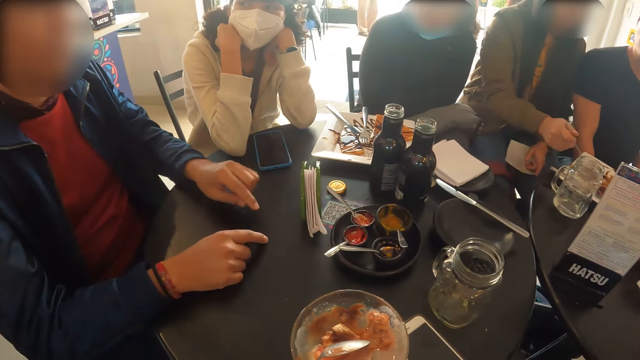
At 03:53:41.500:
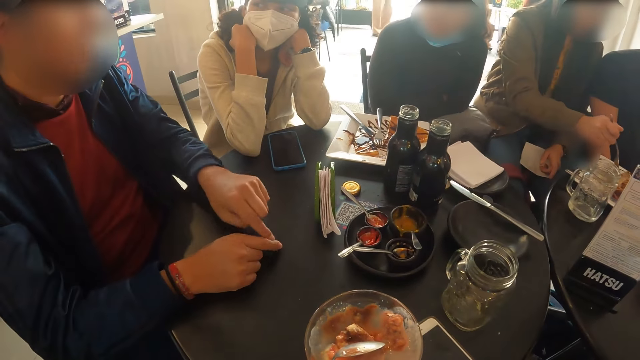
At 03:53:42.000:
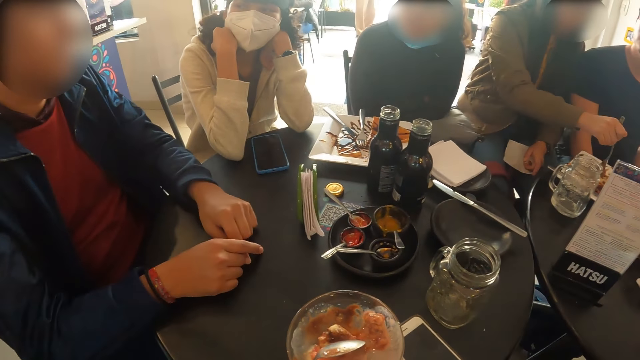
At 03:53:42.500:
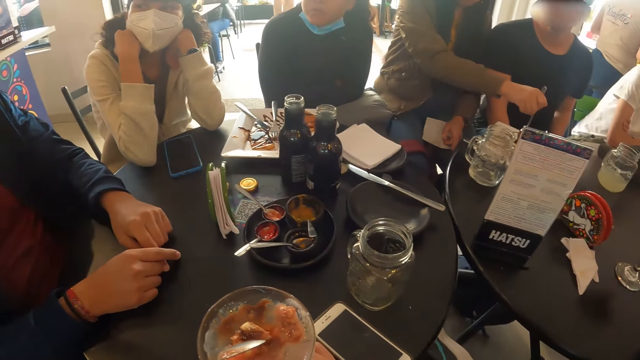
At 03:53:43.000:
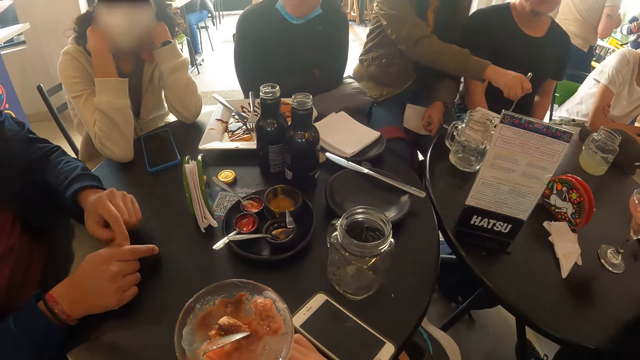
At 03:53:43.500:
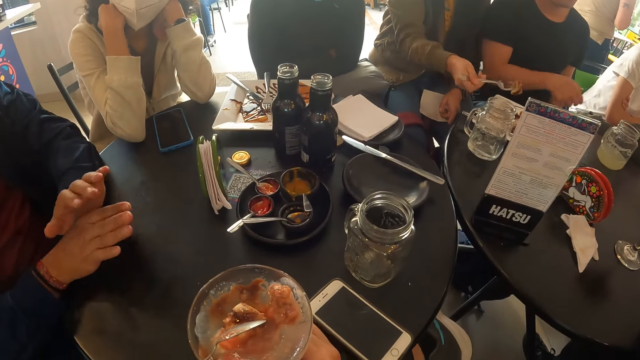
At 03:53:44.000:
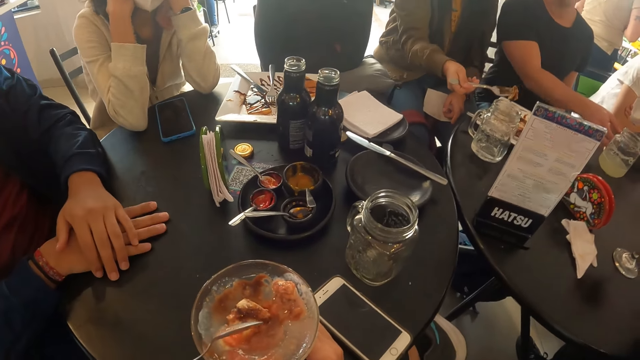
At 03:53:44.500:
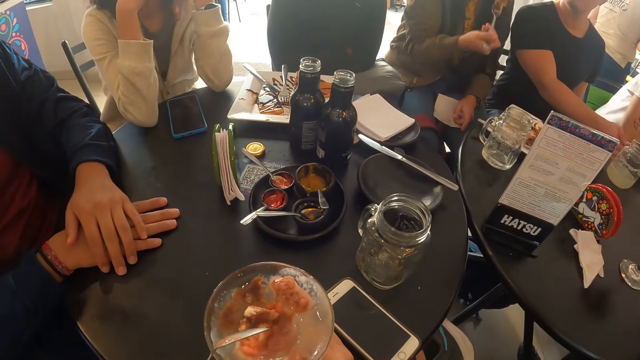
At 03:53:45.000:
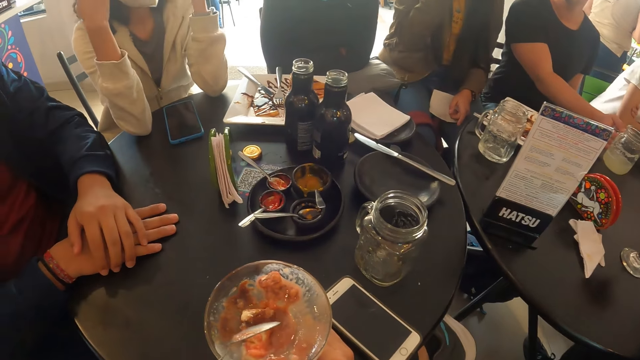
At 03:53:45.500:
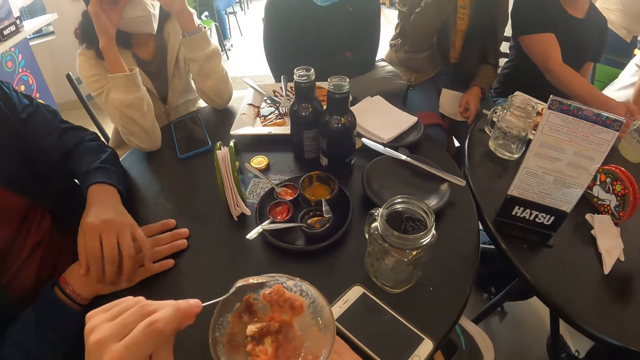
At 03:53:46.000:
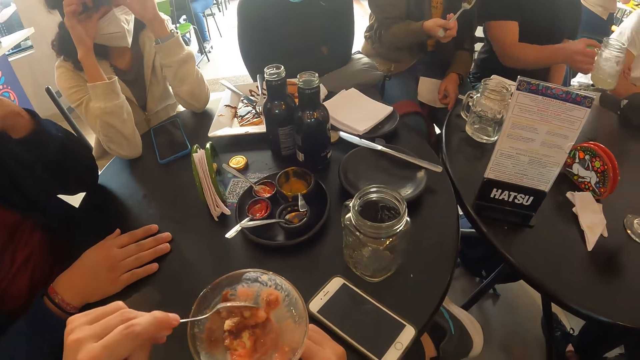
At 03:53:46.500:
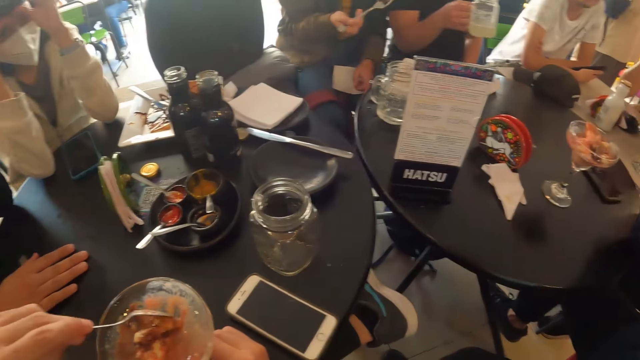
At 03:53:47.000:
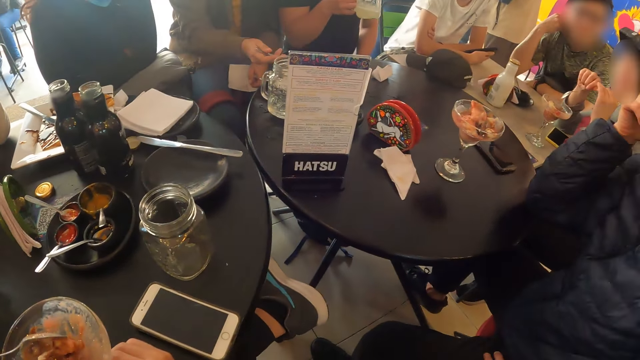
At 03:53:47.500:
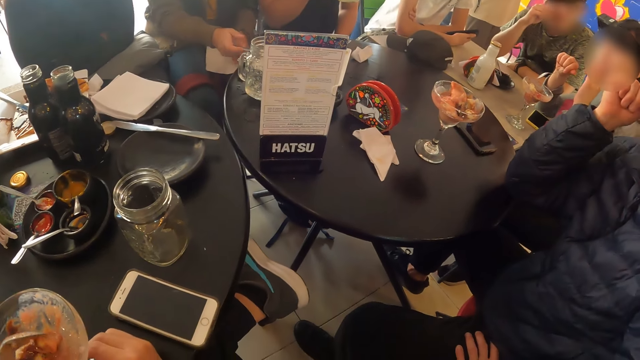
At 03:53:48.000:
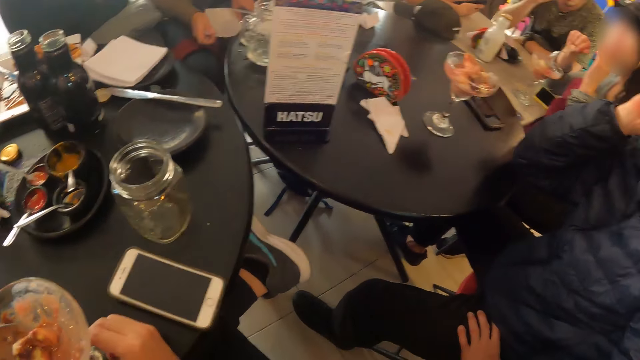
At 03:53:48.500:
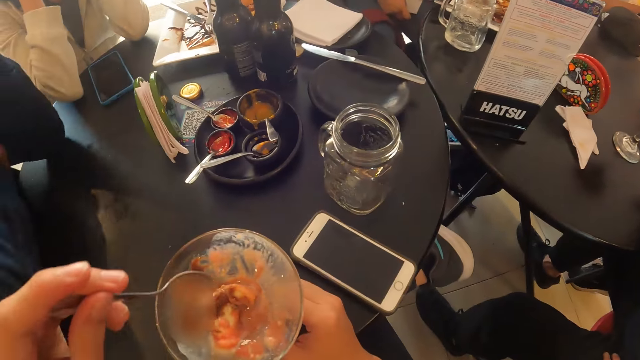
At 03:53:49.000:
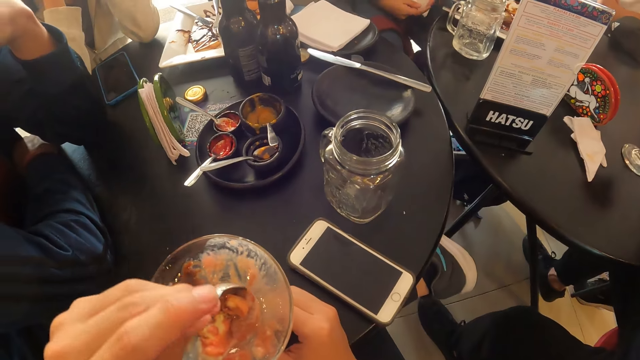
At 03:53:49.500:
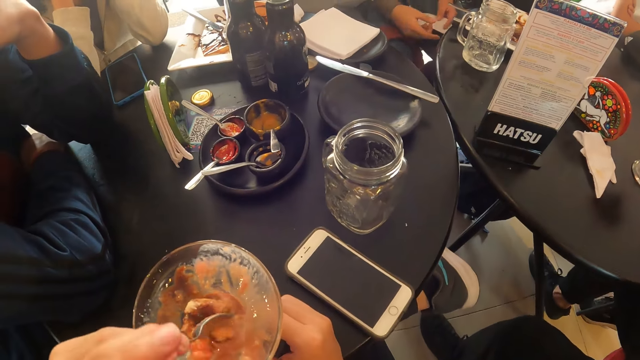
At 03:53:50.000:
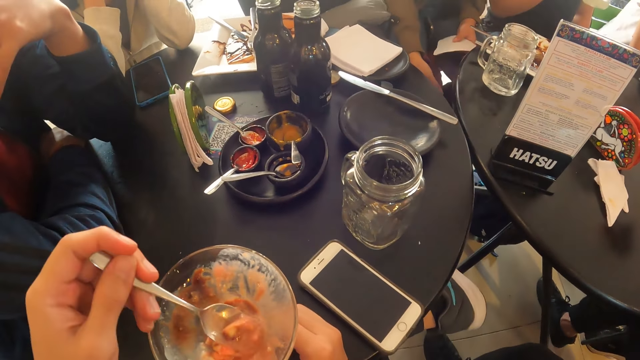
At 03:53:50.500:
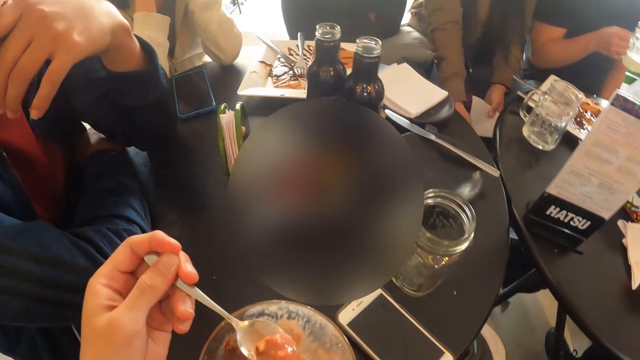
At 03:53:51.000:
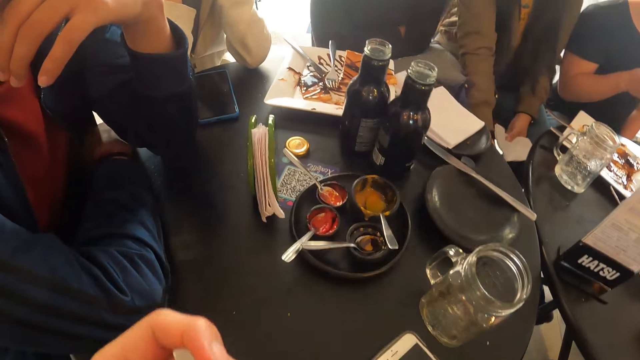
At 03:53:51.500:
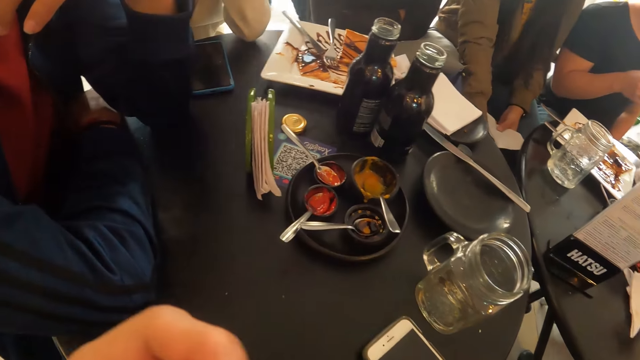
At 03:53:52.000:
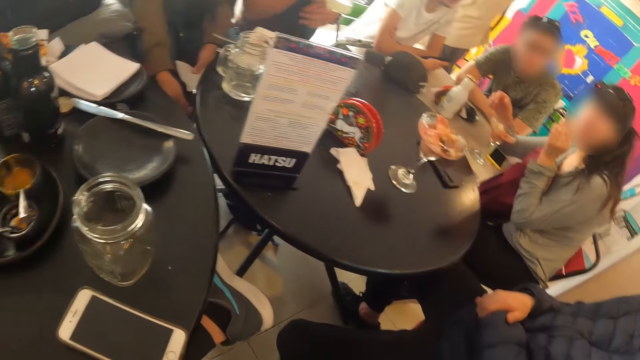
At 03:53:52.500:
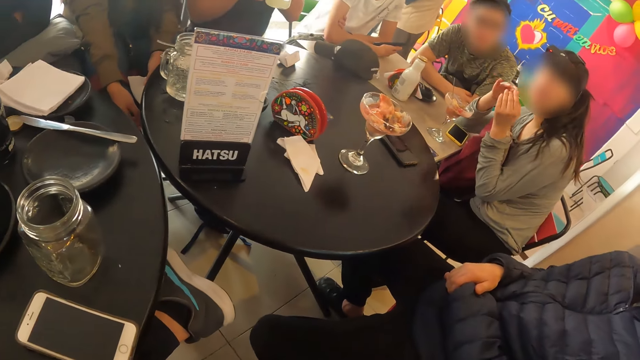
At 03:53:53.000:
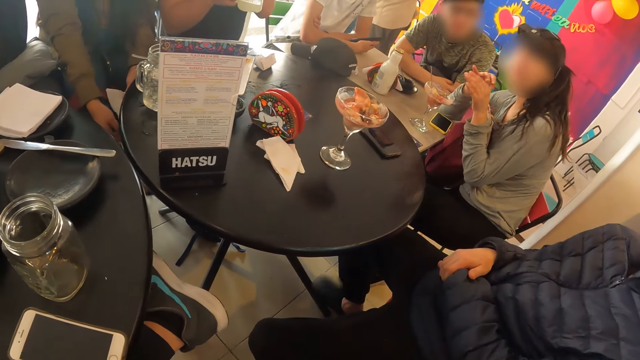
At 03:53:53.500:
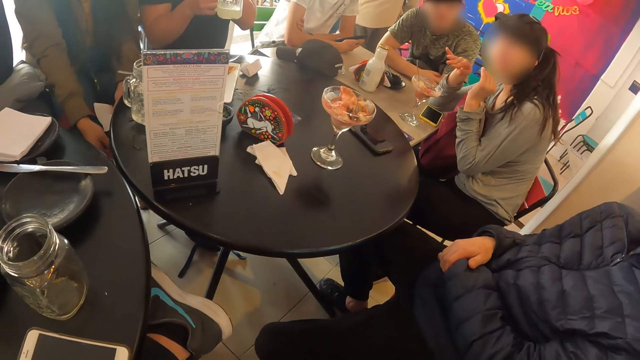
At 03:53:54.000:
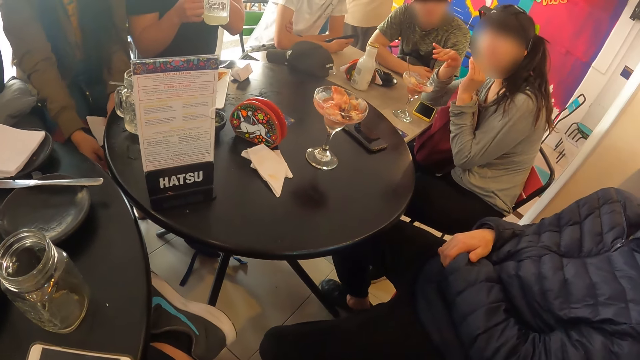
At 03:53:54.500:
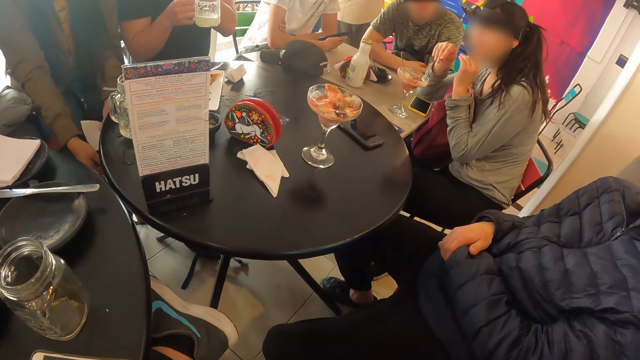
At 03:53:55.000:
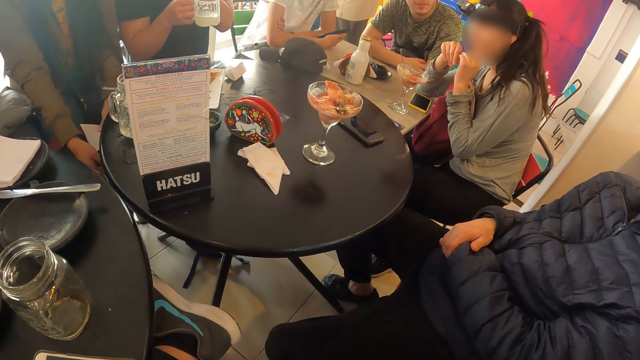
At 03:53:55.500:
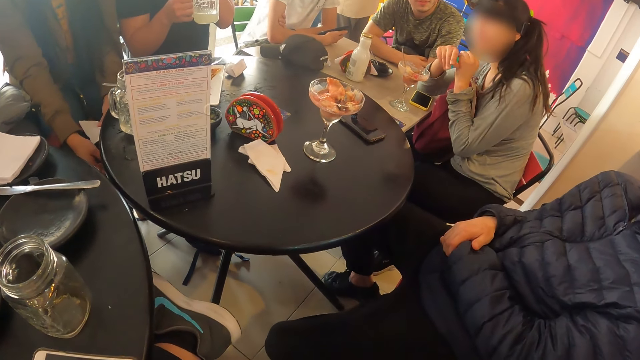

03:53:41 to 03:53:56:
The camera wearer rotates the bowl. They gather something with the spoon. They turn right to a girl. They scoop something with the spoon. They put something into the mouth. They turn right to the girl again. The girl interacts with a guy. A lady gestures out.

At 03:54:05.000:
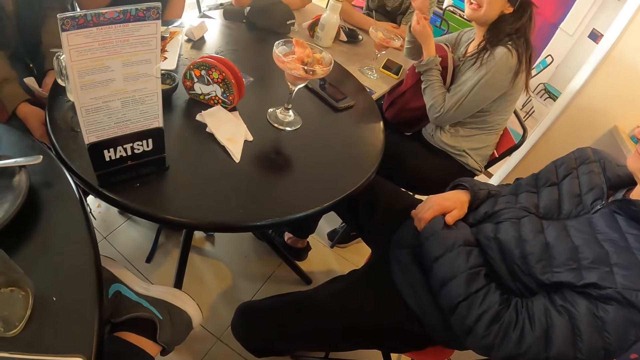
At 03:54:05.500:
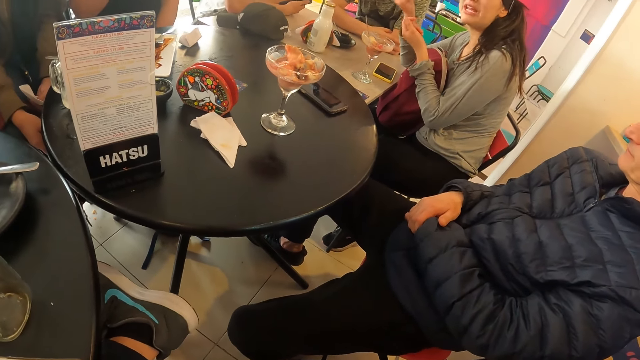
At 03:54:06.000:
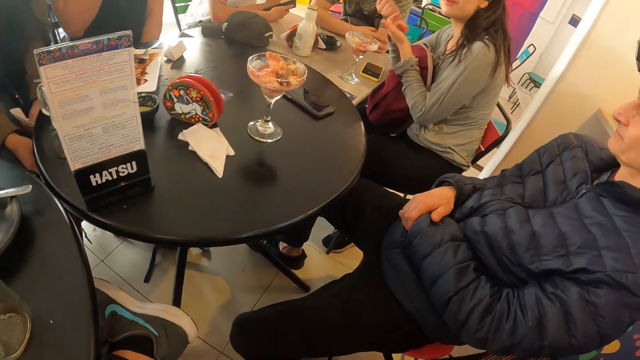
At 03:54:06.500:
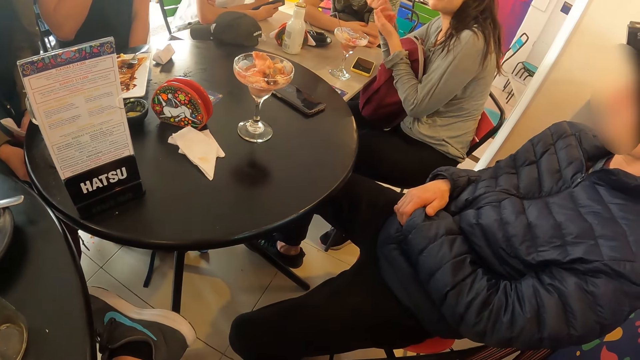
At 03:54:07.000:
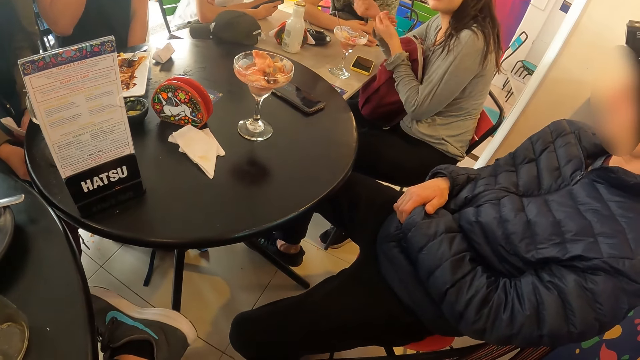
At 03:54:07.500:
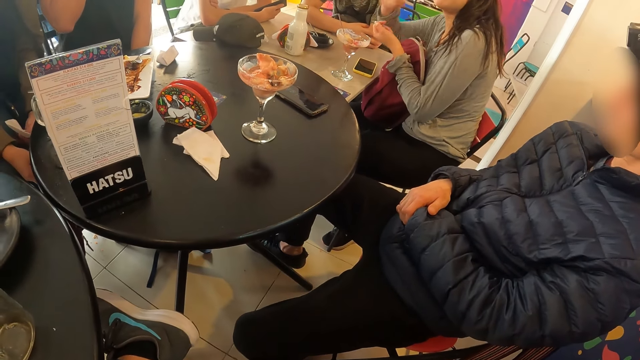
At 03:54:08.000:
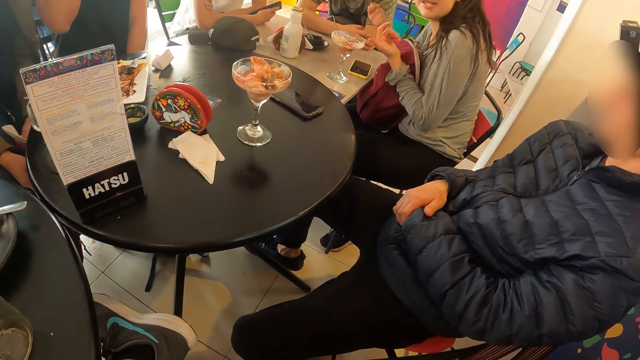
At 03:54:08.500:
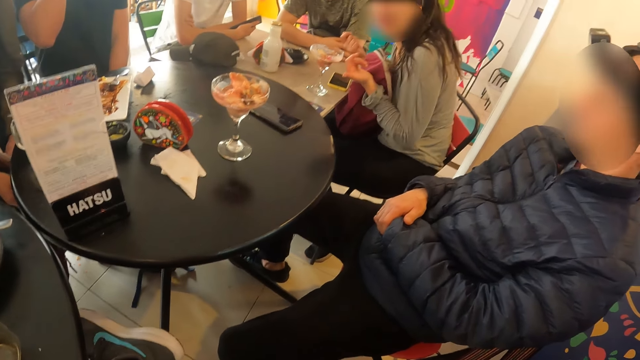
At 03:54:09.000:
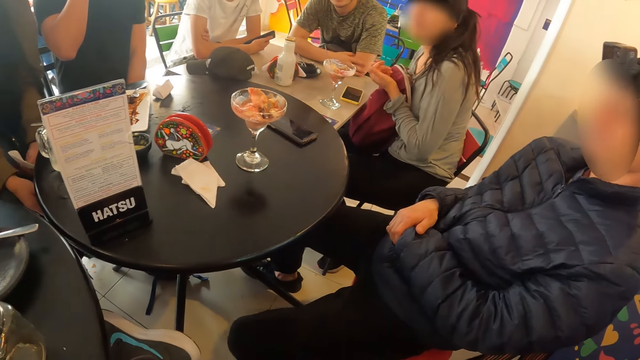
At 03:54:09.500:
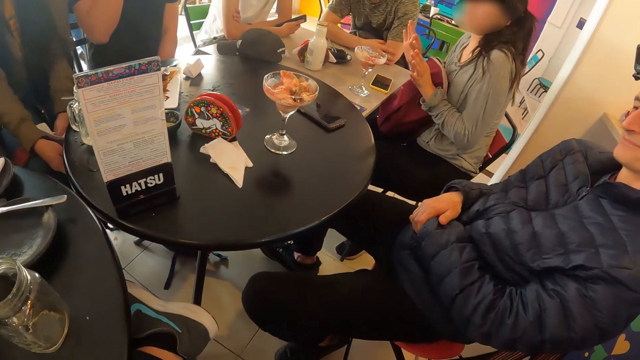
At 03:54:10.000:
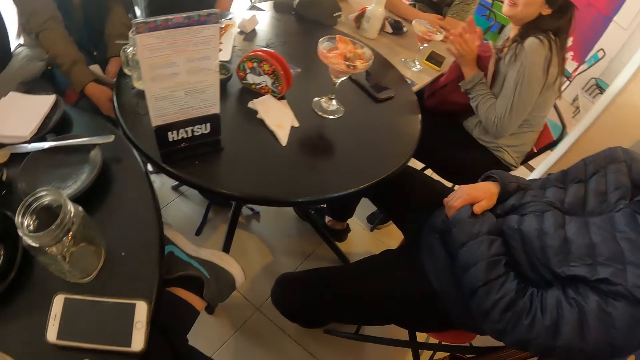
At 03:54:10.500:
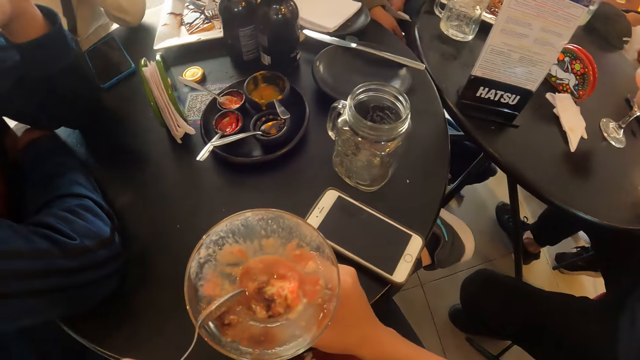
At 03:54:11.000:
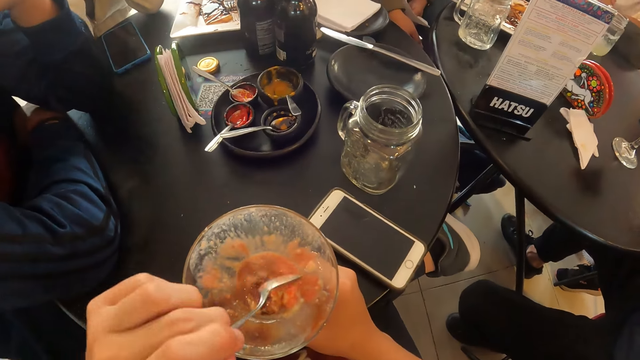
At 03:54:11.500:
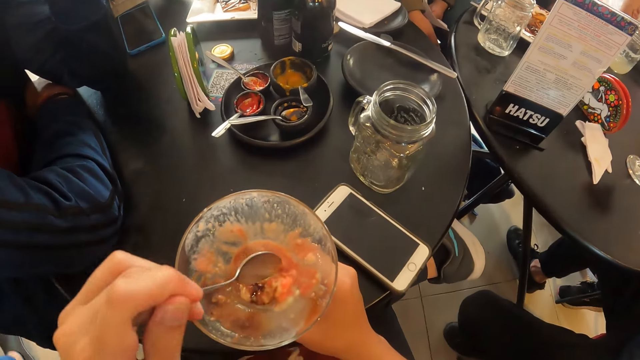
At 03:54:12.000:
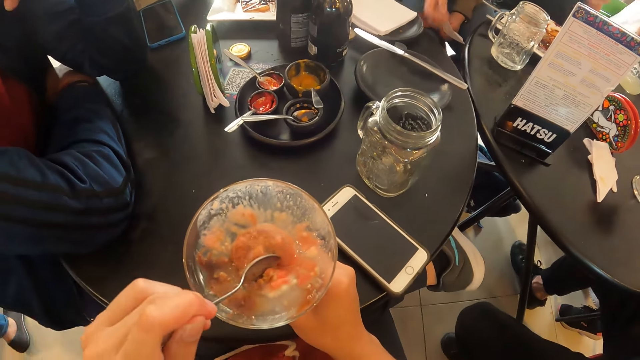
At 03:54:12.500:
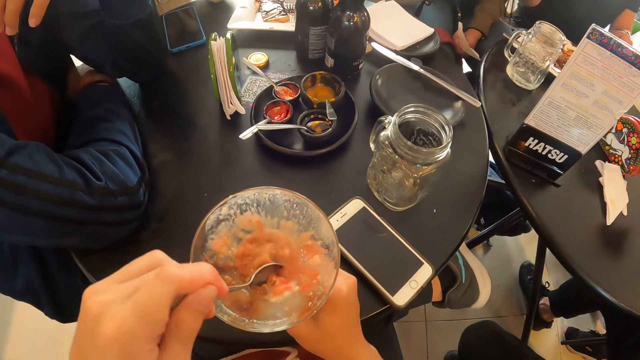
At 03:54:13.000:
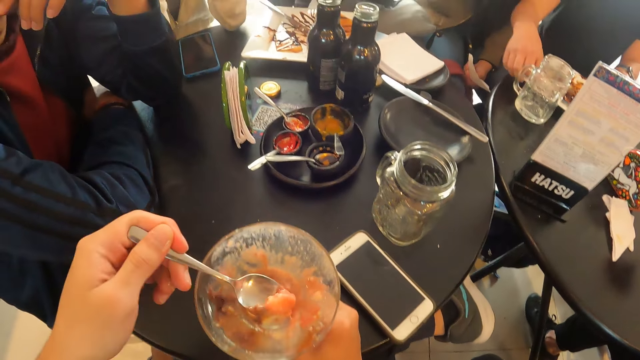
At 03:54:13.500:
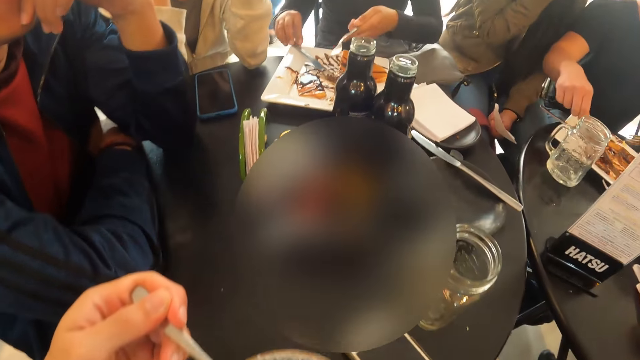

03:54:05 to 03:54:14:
The camera wearer scoops something with a spoon.
